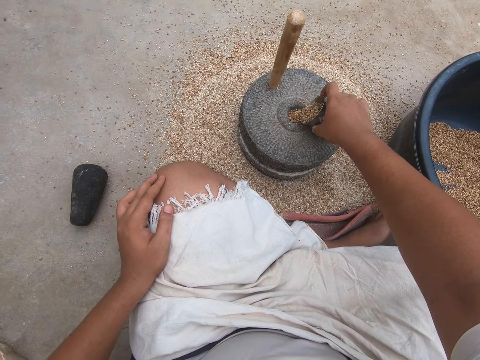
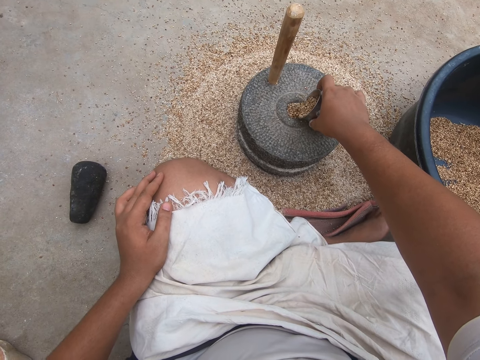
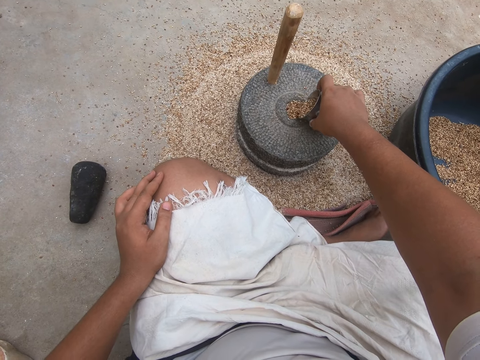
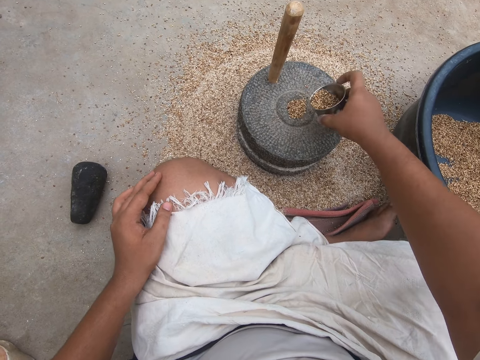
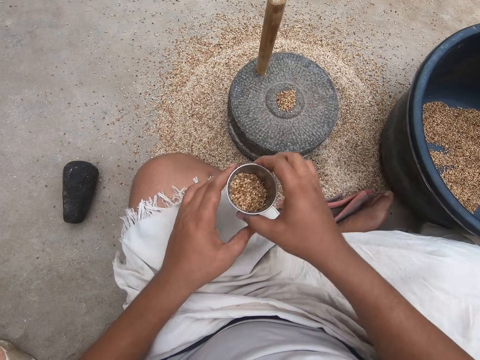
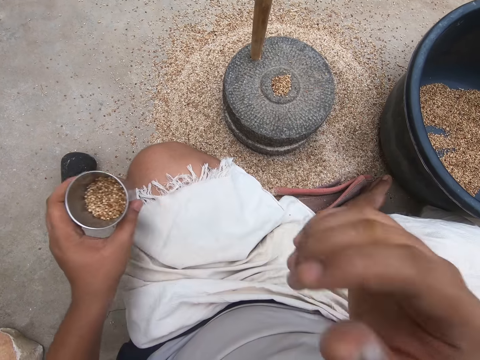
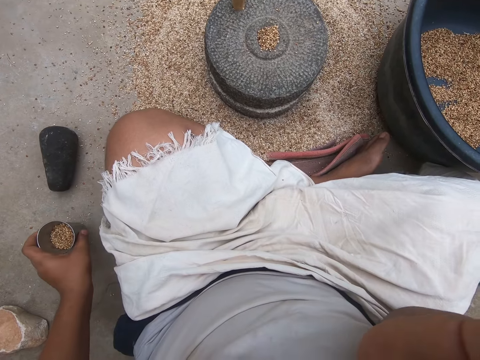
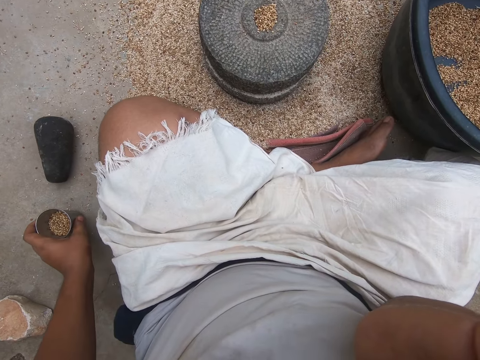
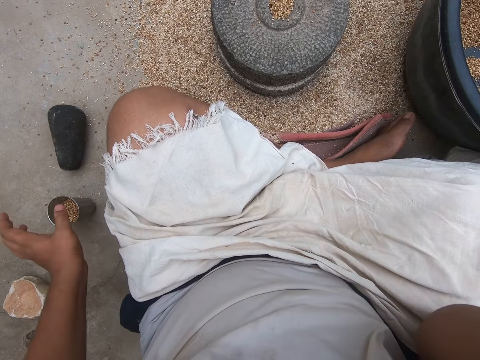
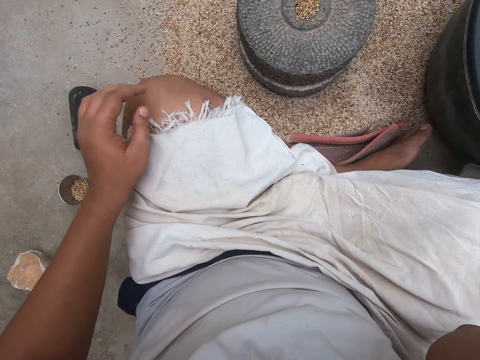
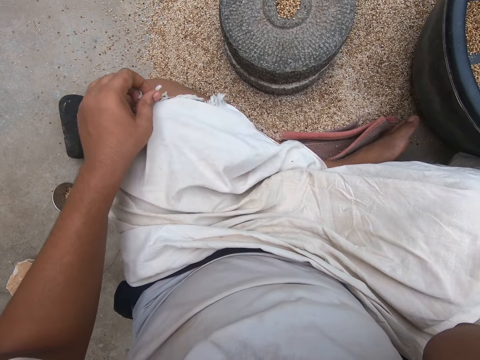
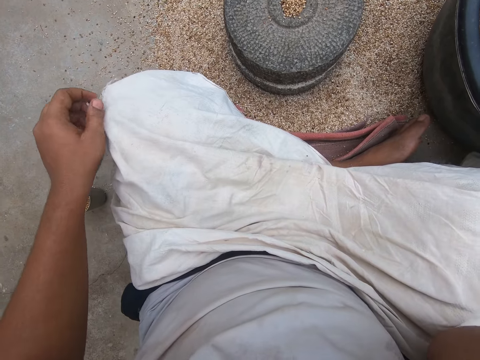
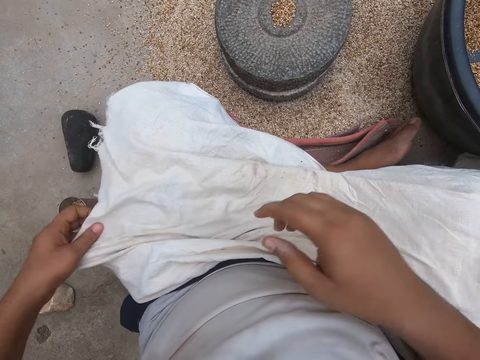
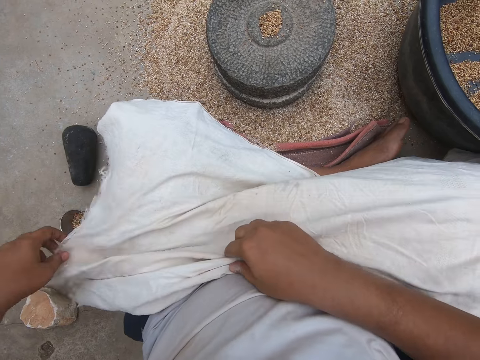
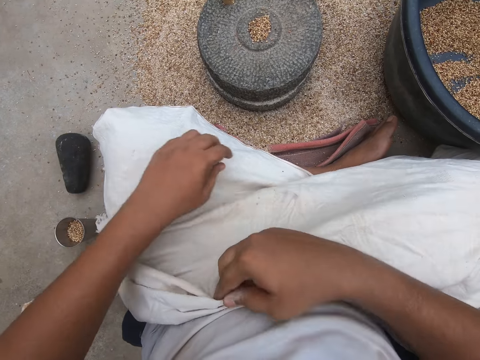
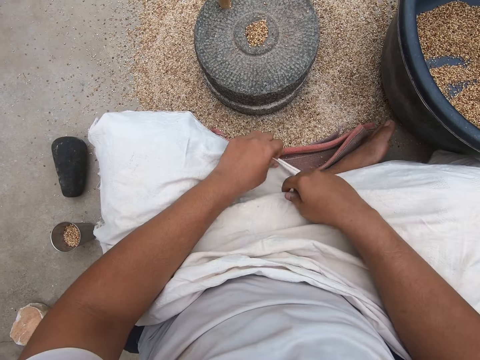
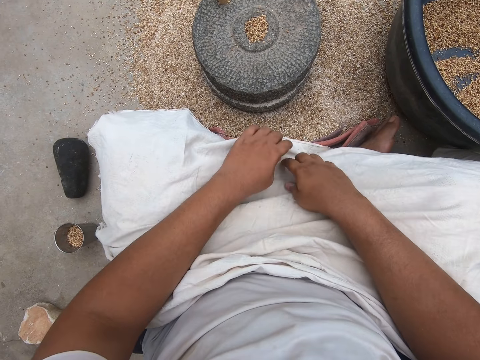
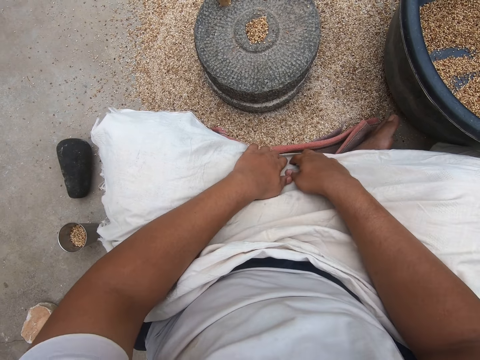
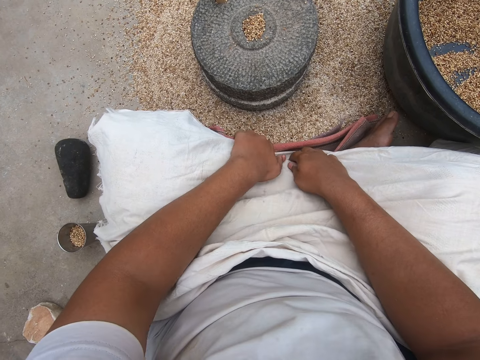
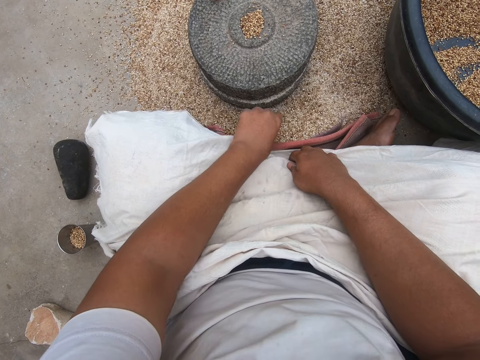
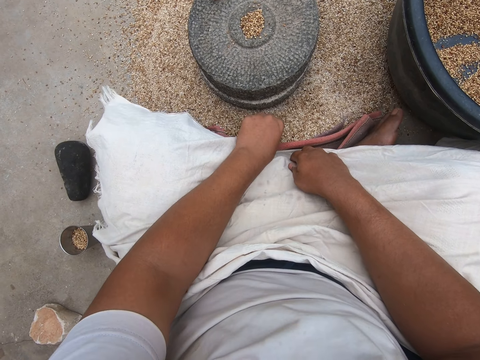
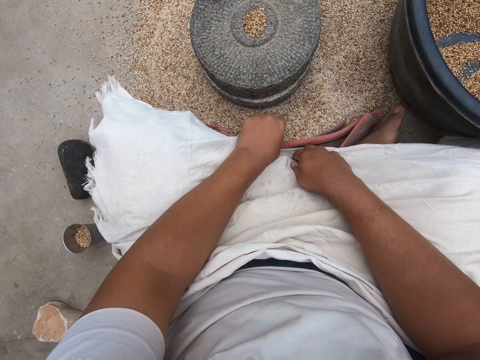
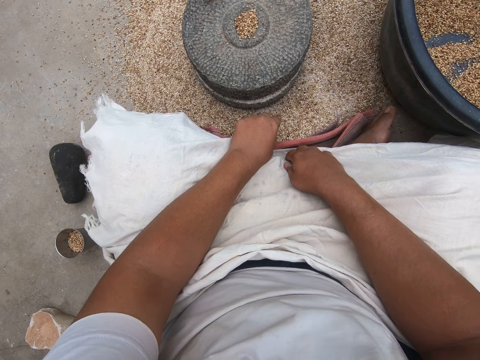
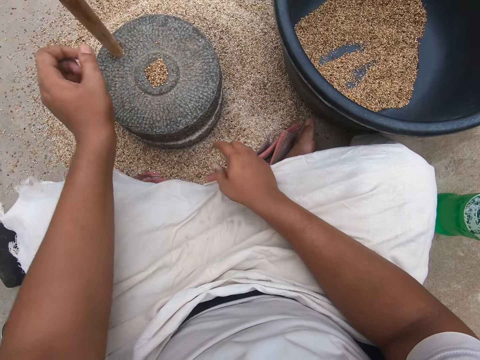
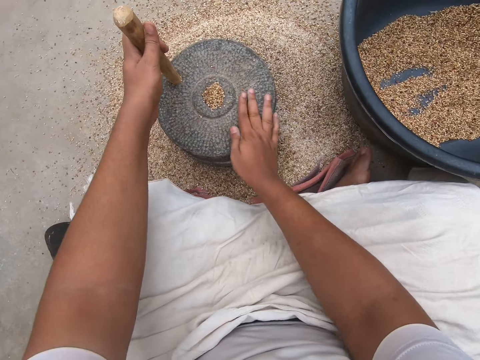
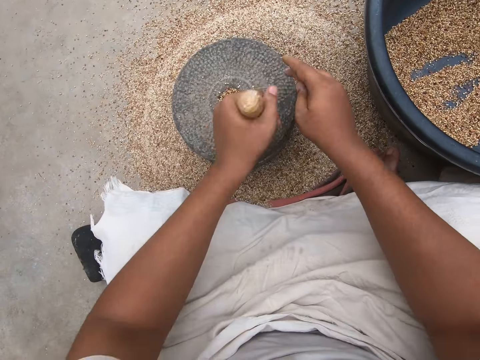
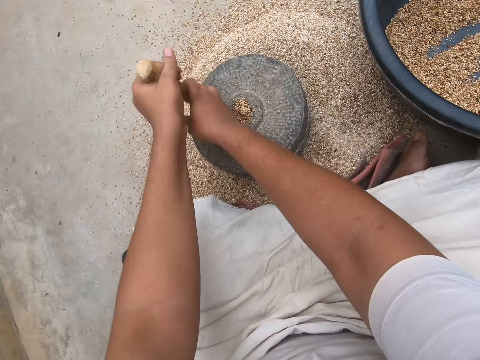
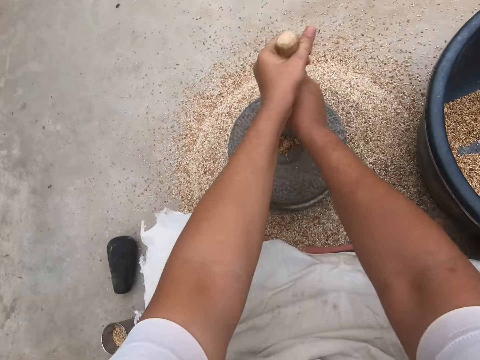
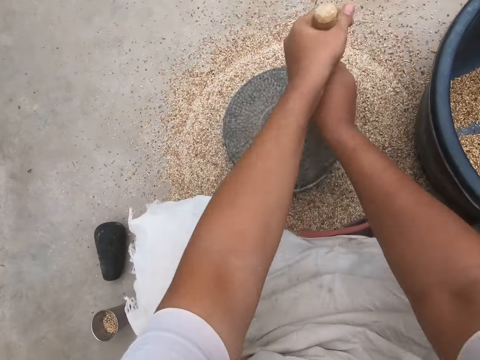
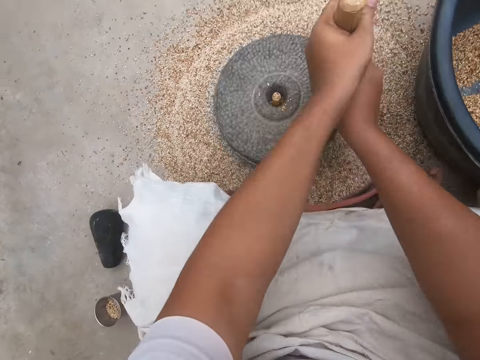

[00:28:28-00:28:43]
The camera wearer touches his face. He drops the cup on the floor. He covers his lap with a white cloth. He adjusts the cloth. He touches the rag. He grinds the grains using a millstone.

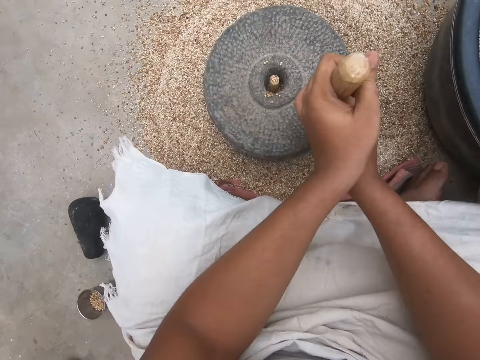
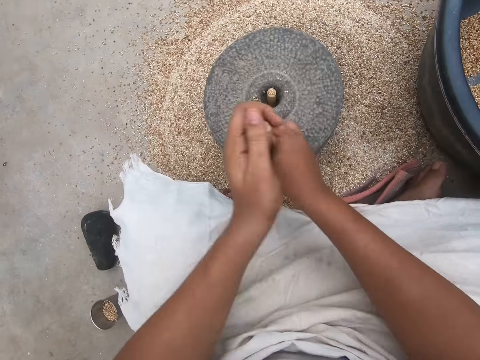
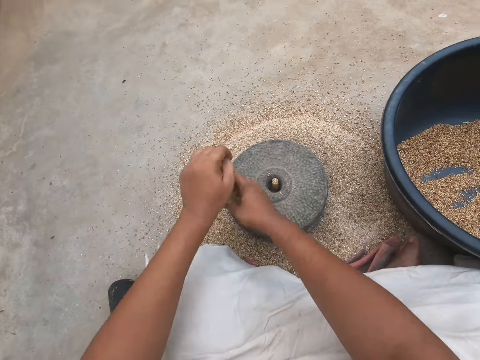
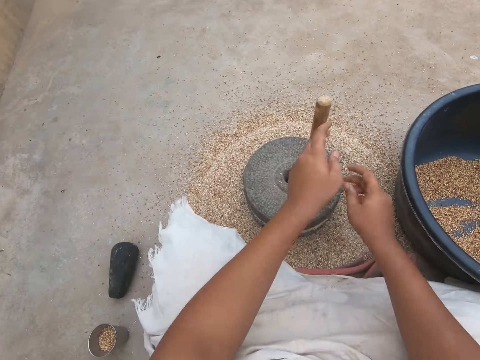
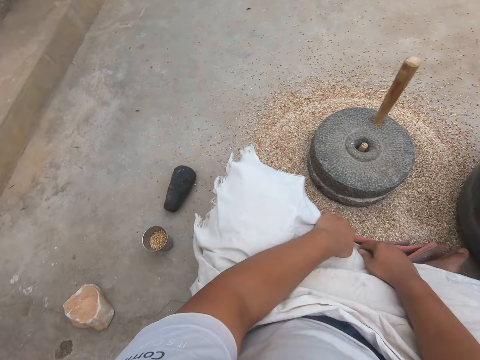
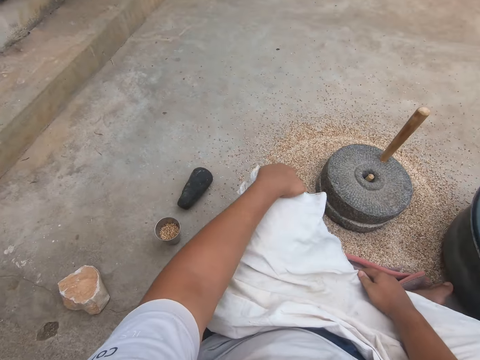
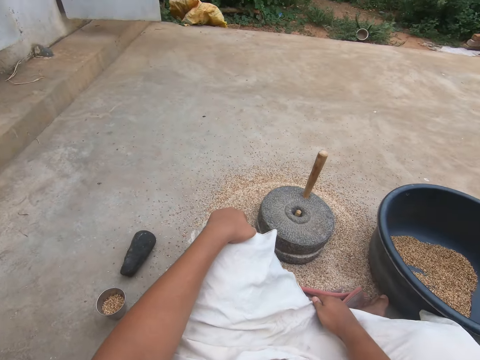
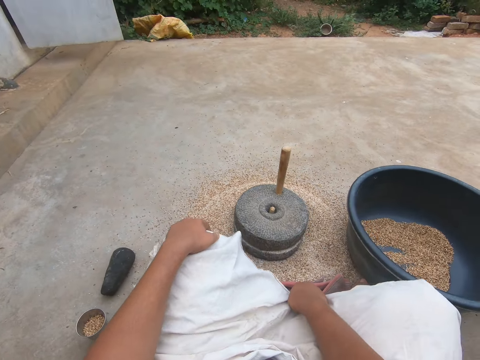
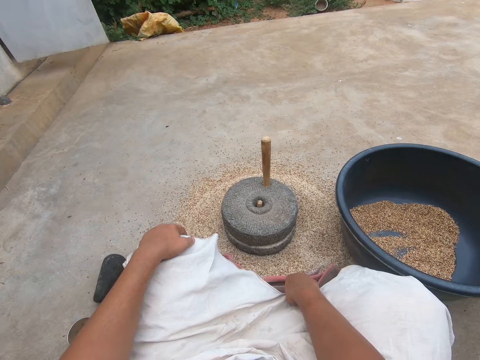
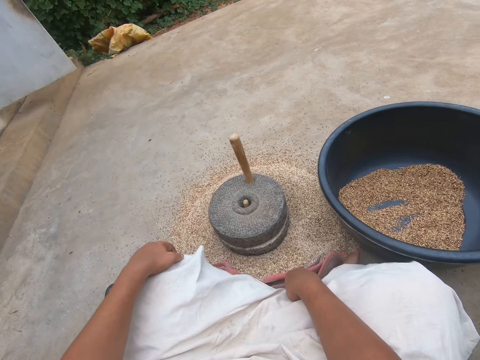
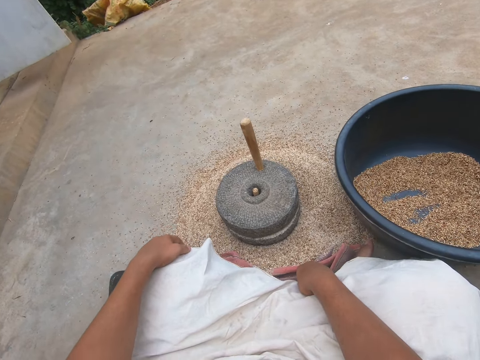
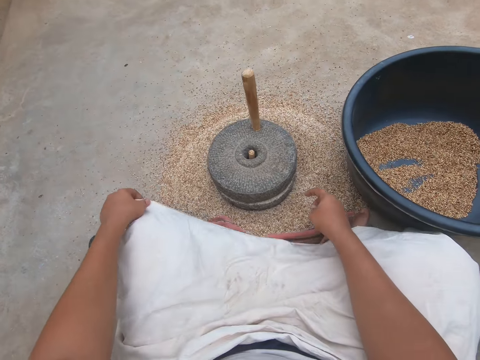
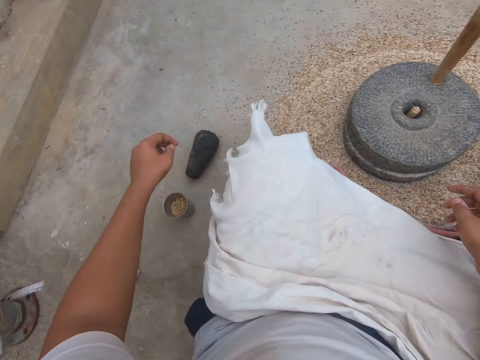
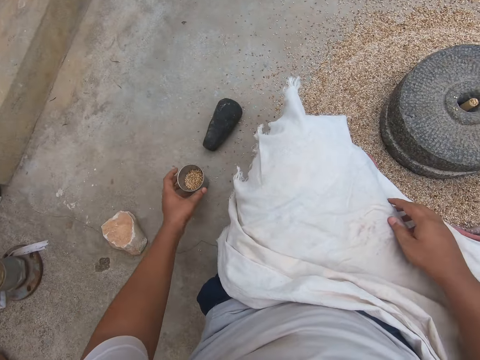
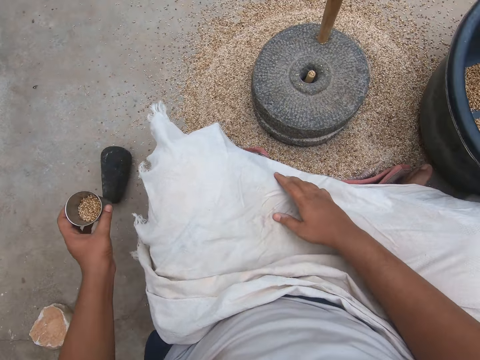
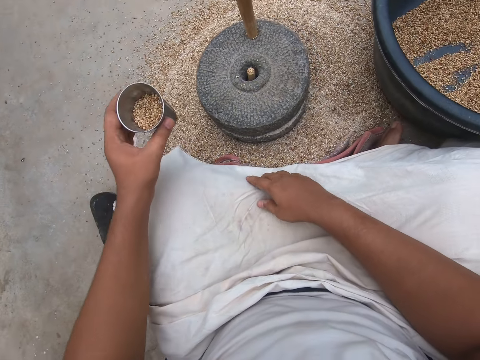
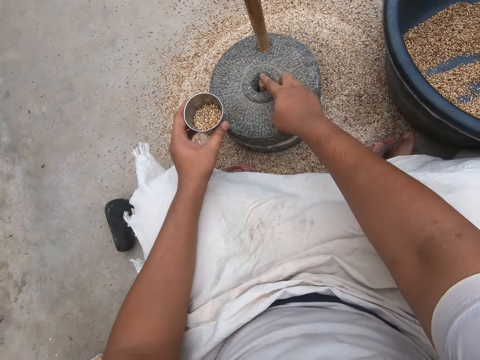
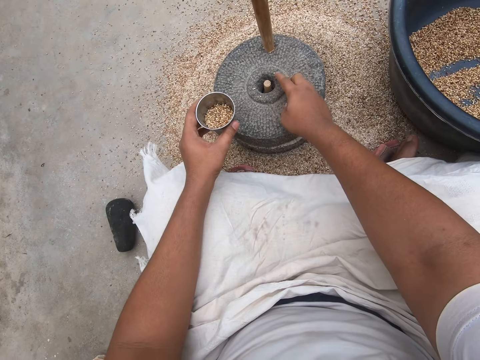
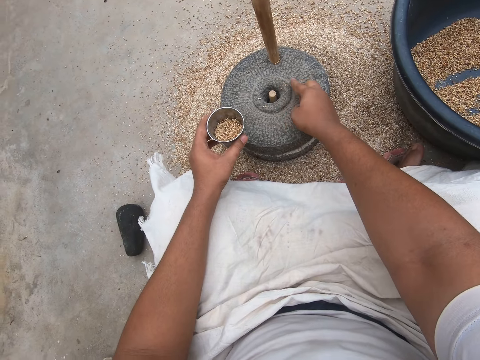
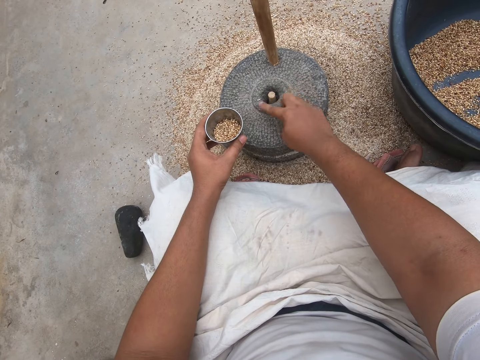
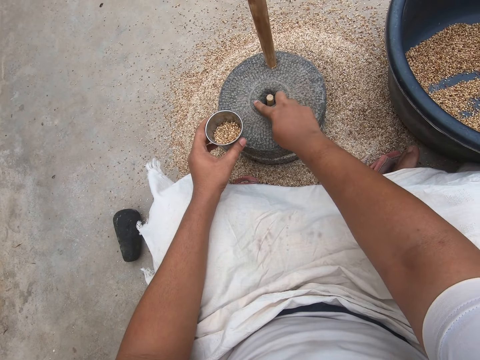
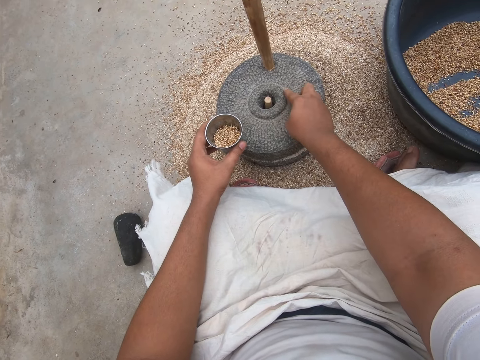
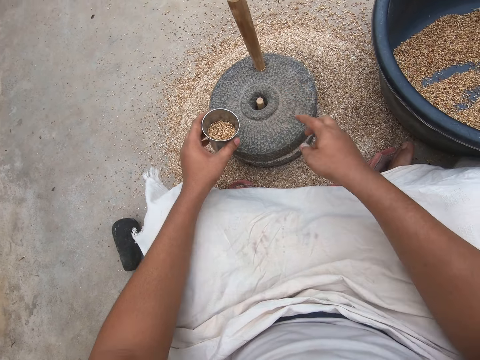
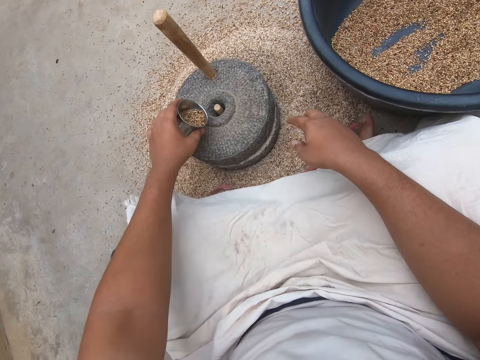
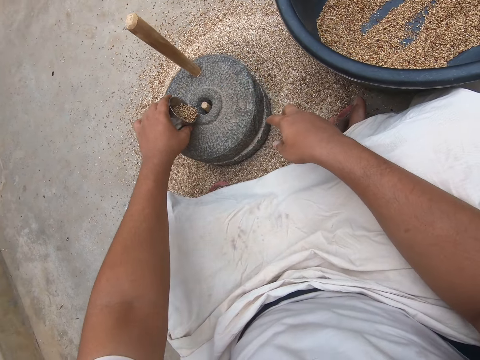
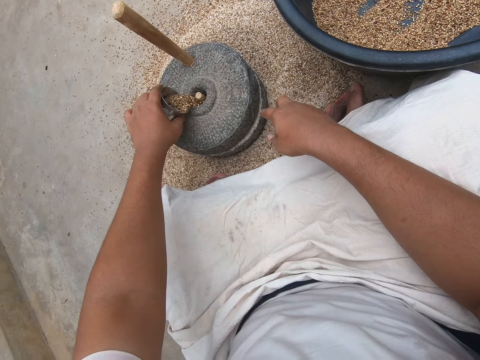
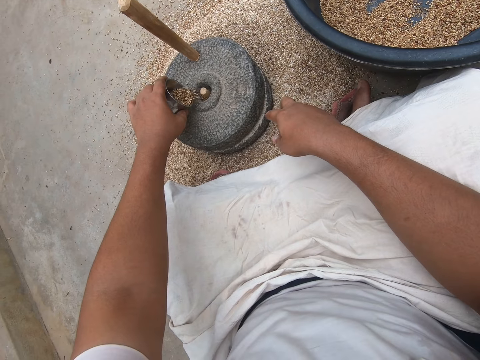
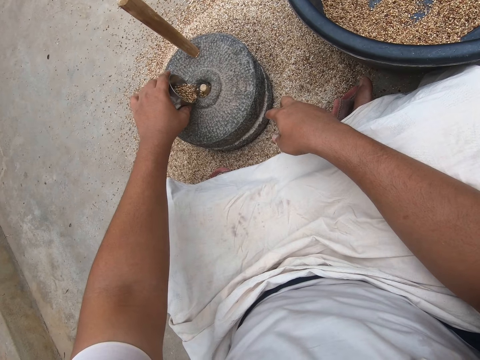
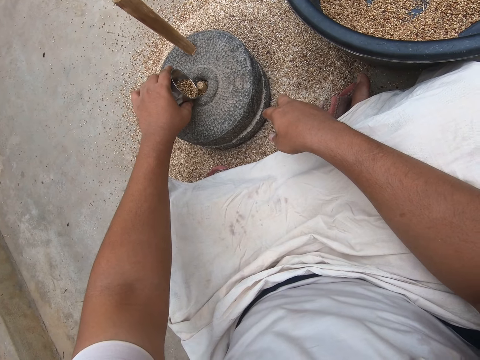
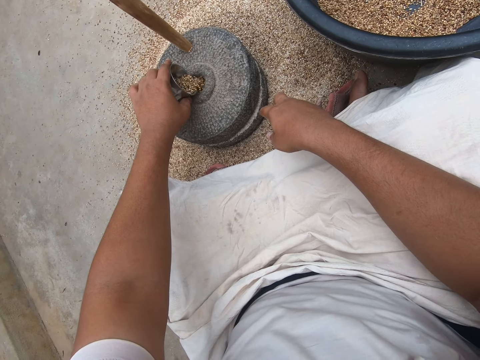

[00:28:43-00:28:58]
The camera wearer moves his leg. He looks around in the compound. He picks up the cup. He moves some wheat into the grinder hole. He wipes the millstone. He pours wheat from the cup into the grinder.
